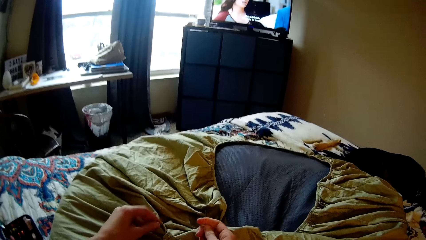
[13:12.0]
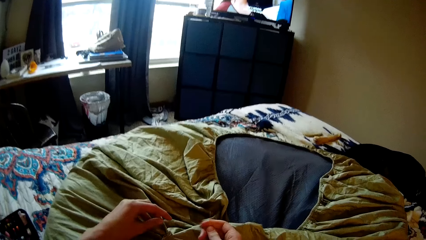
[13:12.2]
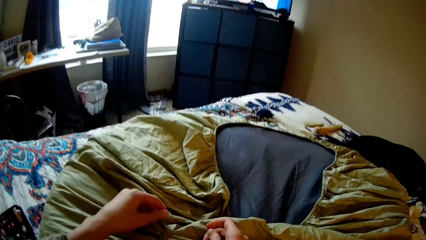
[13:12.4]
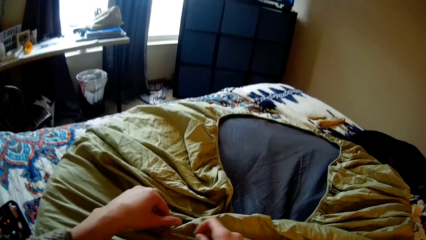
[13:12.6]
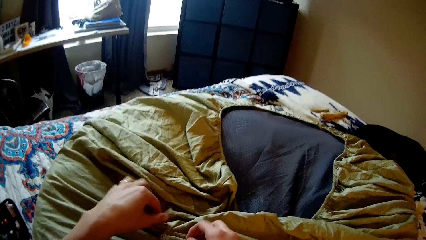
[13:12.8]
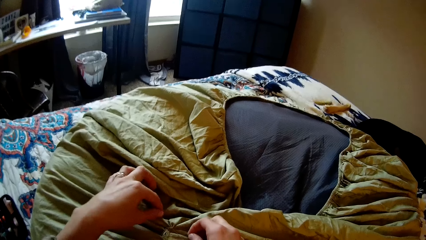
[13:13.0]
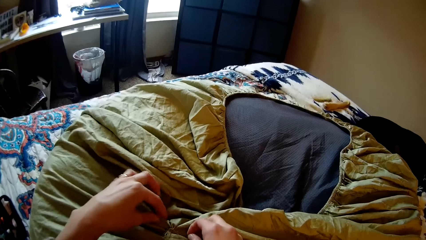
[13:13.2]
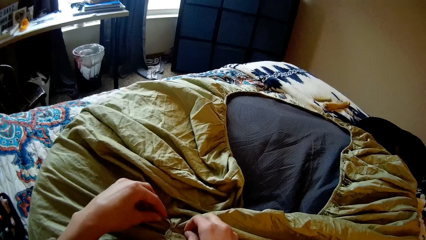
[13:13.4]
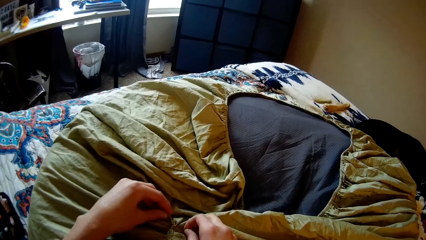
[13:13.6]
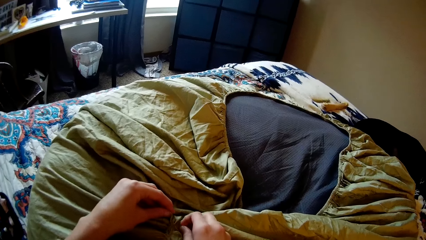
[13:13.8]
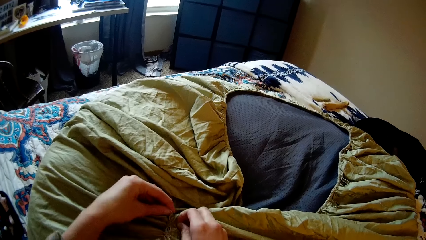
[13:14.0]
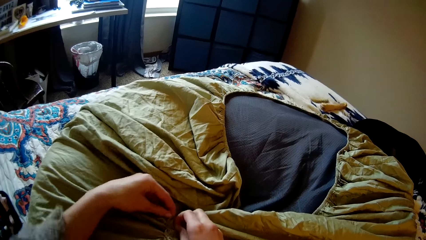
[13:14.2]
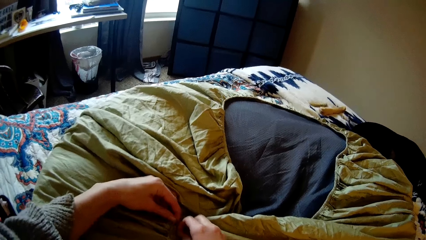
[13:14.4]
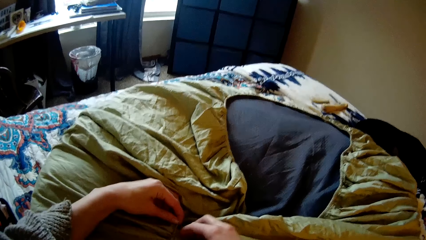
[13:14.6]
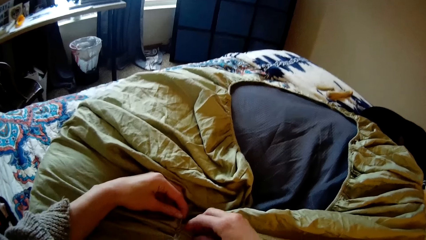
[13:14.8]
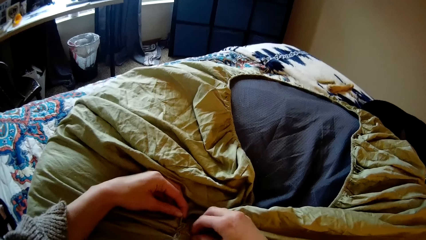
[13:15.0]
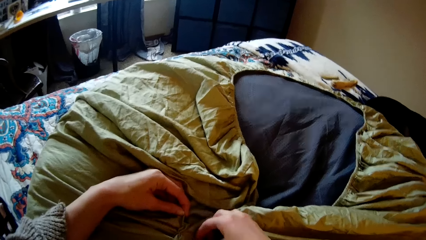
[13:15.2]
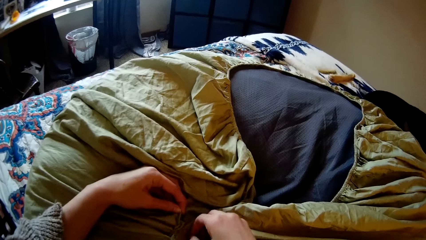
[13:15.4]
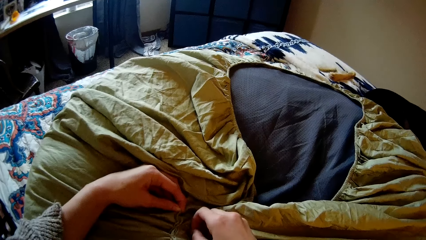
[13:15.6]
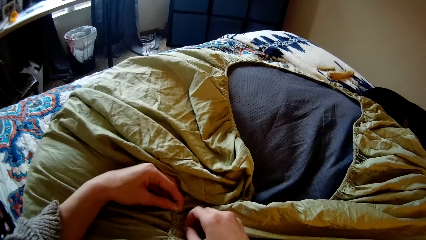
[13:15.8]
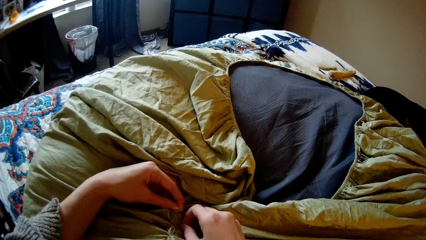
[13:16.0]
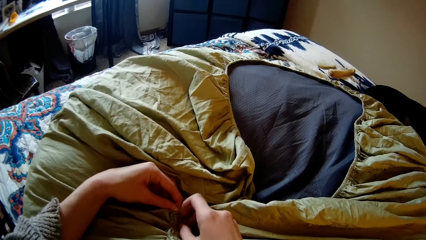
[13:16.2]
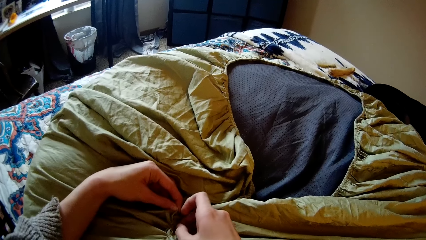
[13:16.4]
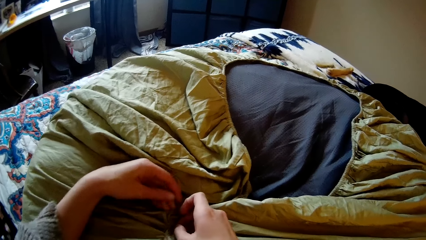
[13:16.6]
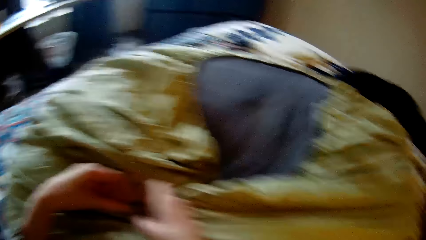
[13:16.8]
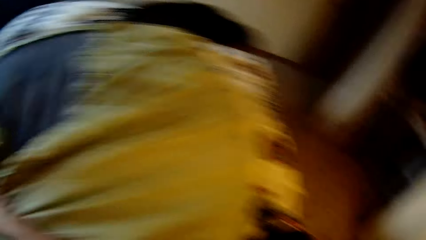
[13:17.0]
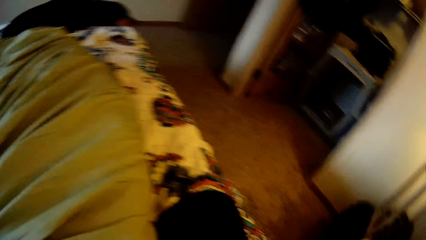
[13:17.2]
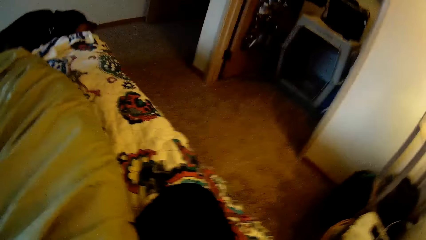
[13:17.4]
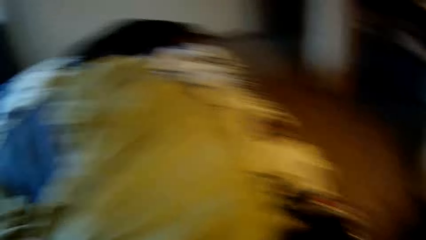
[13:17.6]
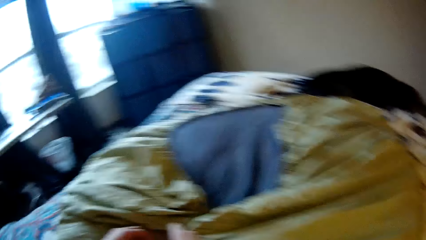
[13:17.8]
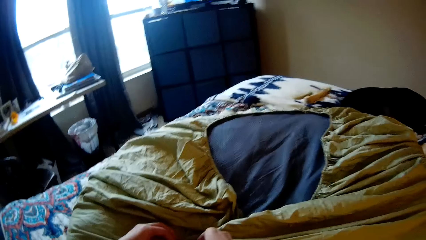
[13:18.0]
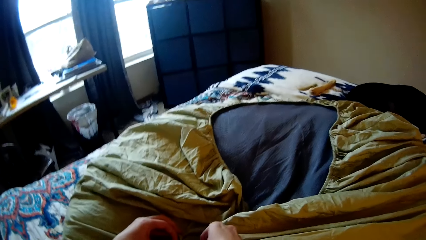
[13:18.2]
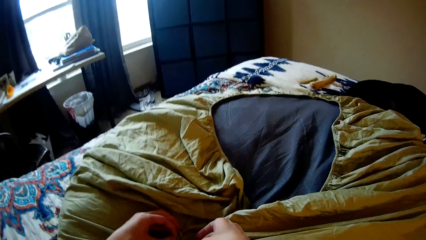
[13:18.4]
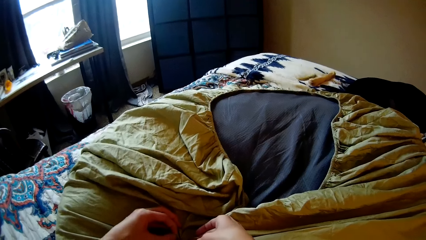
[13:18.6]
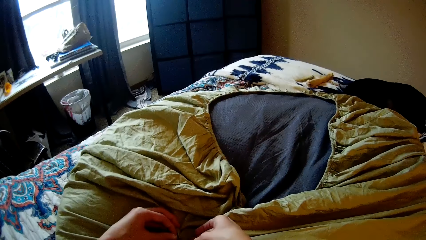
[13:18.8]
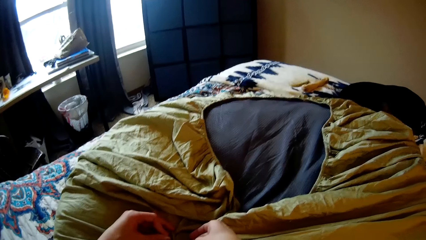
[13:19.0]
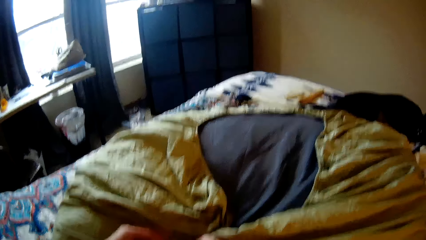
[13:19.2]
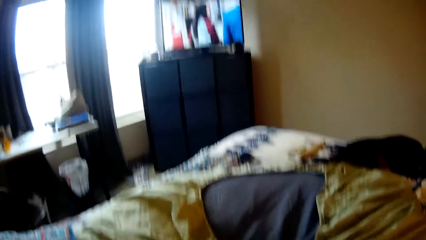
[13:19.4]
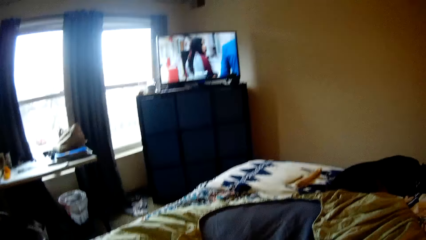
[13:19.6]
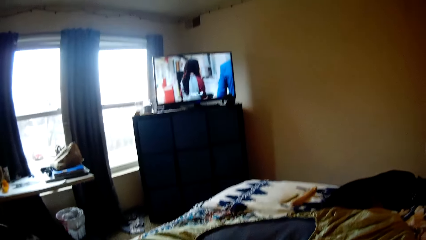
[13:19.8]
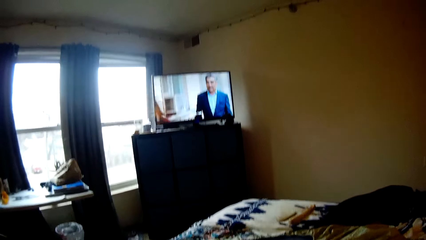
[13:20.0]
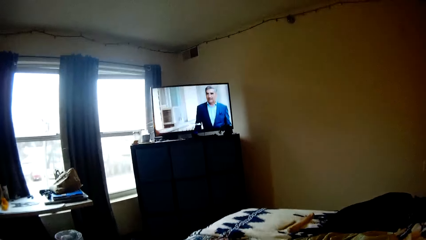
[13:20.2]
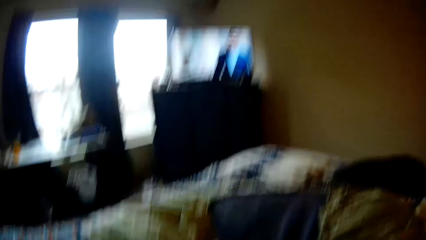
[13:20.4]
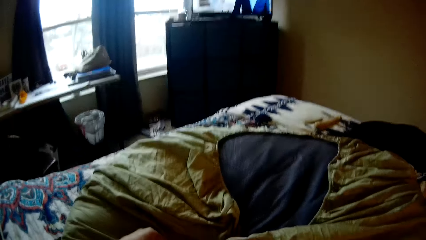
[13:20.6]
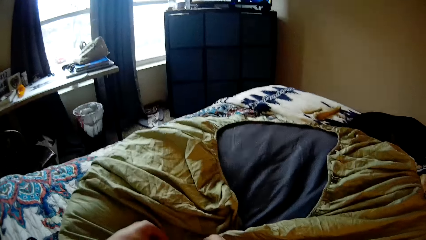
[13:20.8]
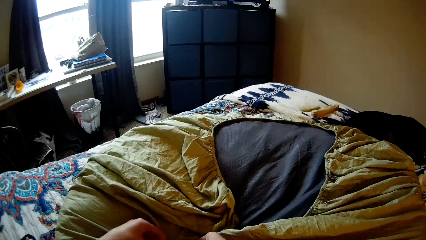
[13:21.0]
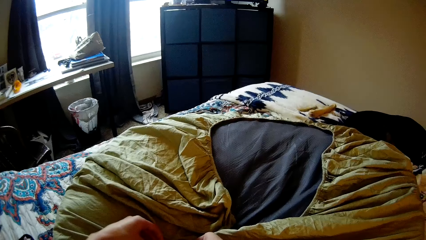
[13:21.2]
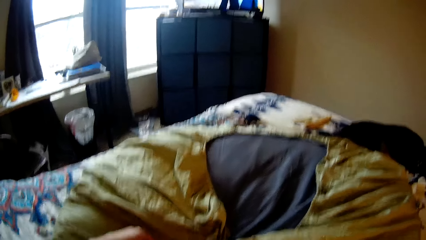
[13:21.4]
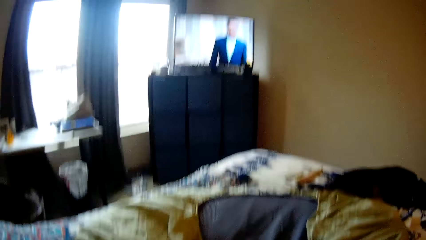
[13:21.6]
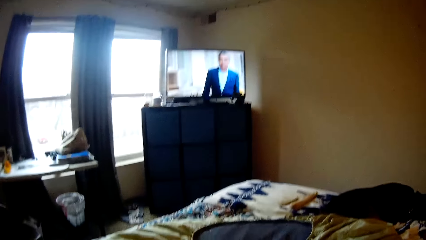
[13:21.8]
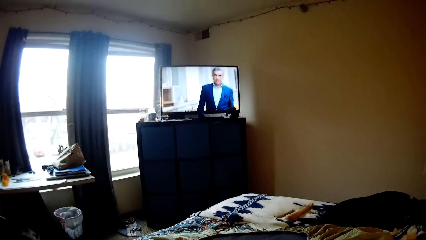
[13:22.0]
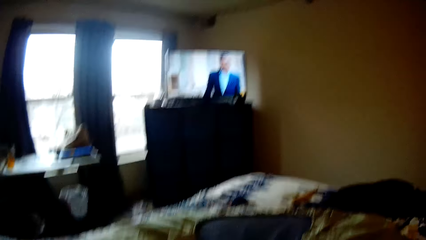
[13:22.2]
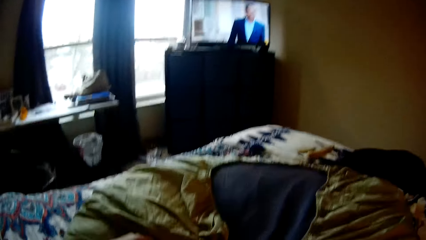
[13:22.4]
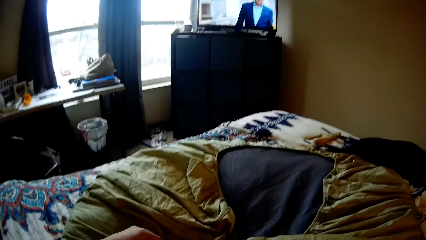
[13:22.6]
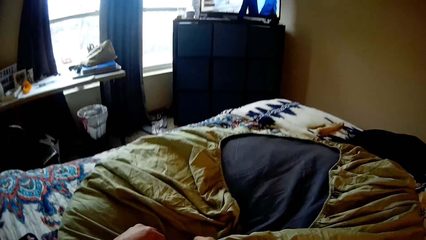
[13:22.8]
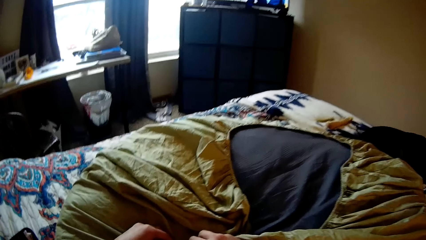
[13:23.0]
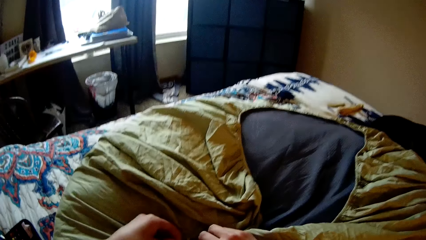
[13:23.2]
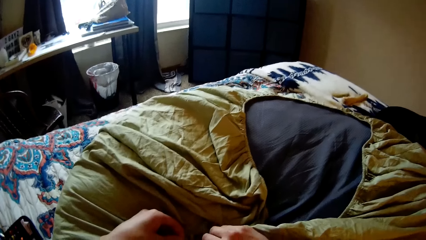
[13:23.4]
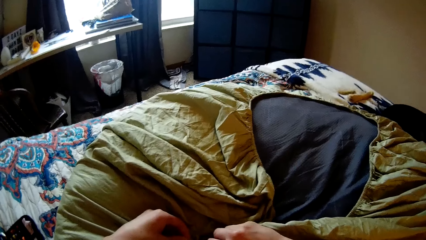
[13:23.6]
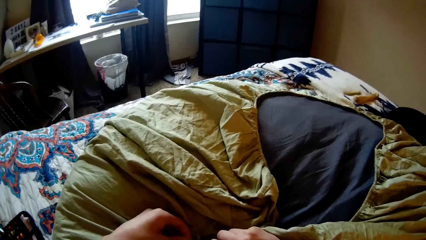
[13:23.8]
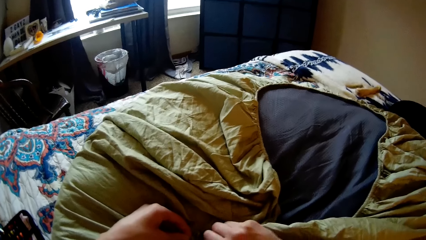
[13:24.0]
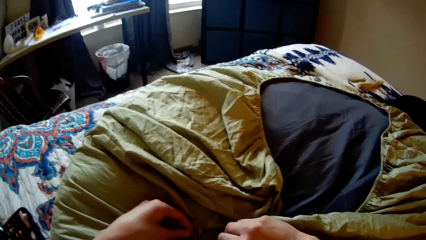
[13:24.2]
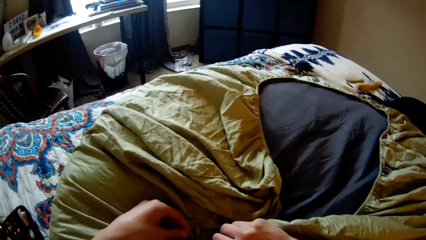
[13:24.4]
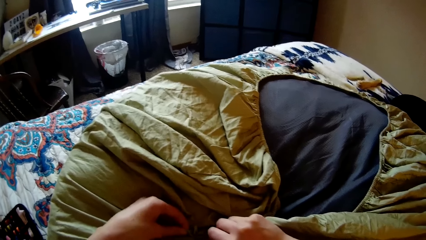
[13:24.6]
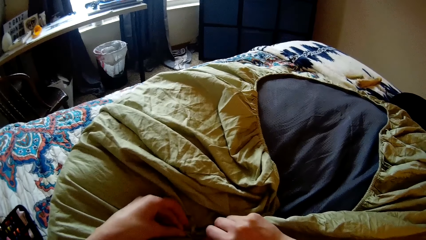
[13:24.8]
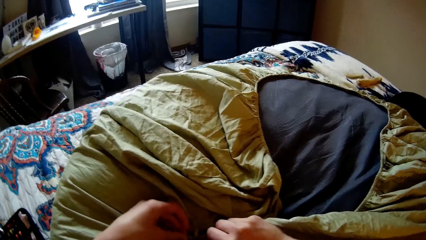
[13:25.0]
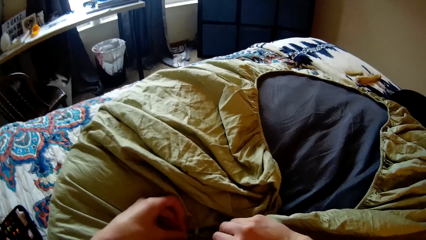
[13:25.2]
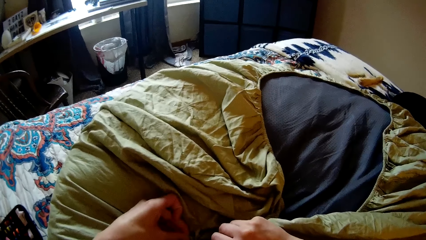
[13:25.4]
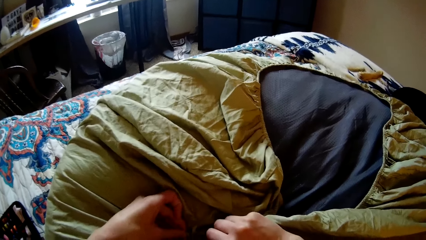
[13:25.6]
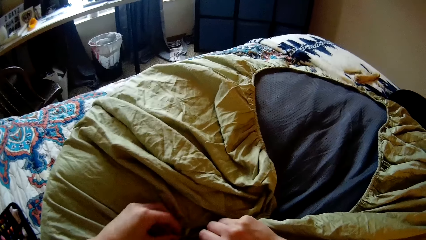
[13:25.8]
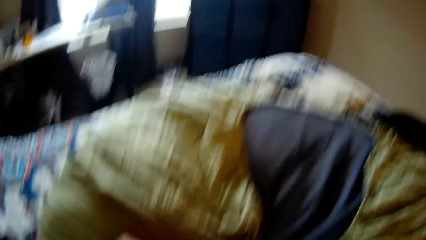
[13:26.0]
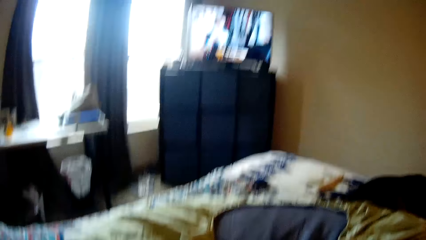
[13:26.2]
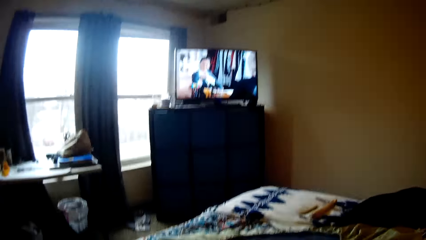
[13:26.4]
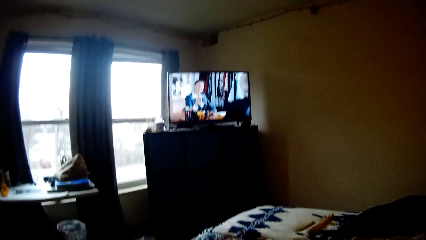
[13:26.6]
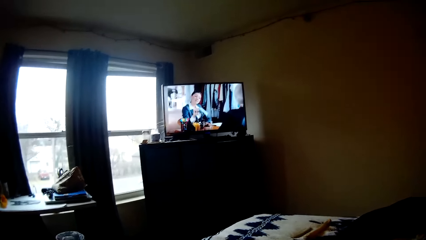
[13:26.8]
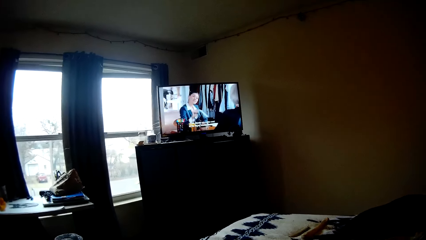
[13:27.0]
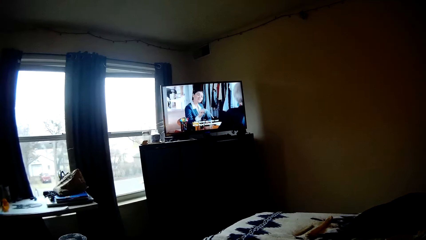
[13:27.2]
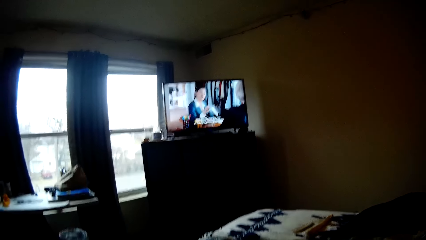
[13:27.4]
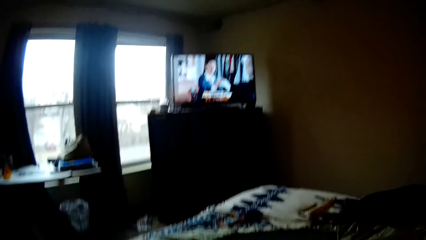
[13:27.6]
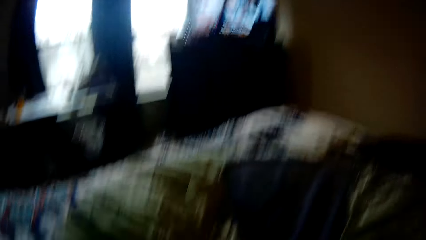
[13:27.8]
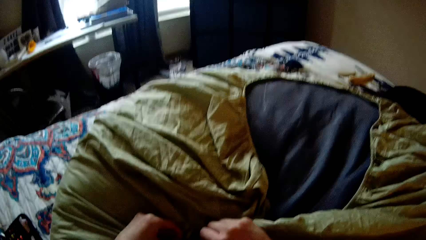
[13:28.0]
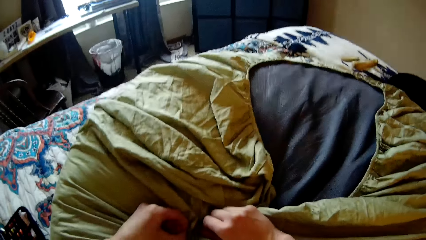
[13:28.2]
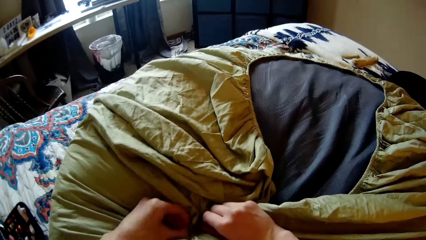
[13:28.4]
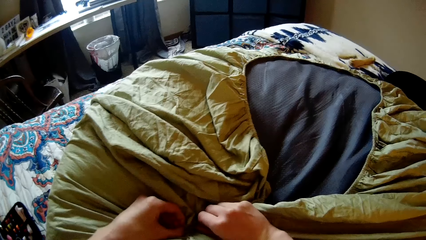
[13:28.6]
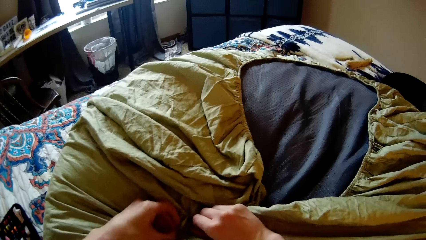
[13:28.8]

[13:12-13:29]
The camera wearer sews the bean bag or bedsheet with the needle and thread in her right hand. She turns to the right. She looks up at the television. She sews the bedsheet with the needle. She watches the television.
